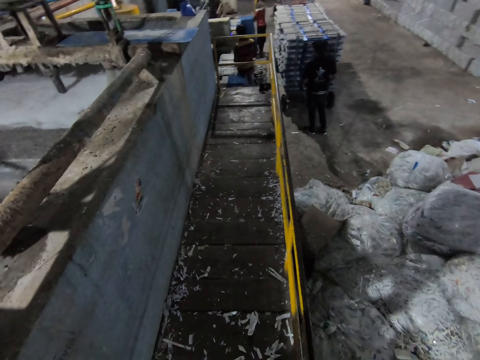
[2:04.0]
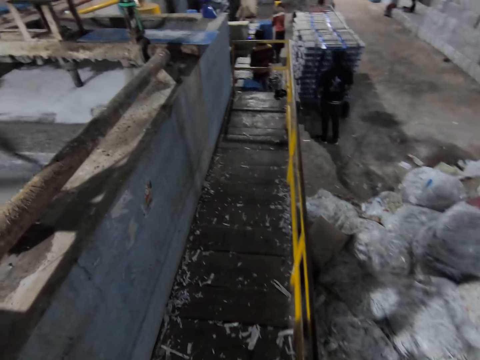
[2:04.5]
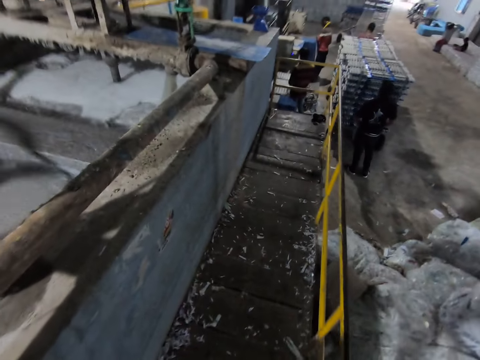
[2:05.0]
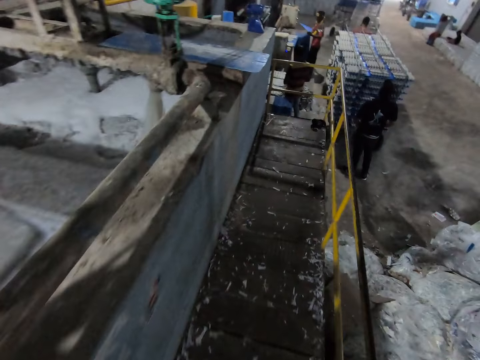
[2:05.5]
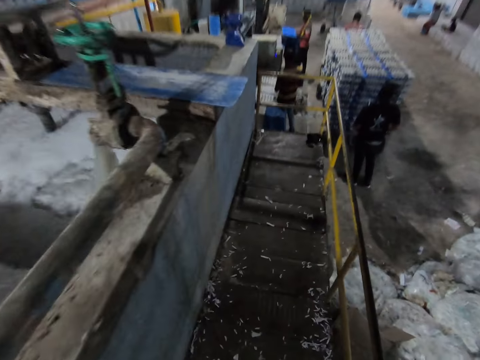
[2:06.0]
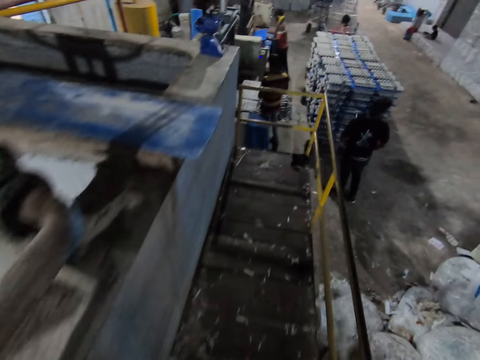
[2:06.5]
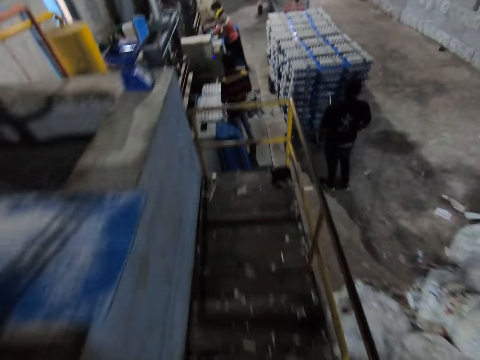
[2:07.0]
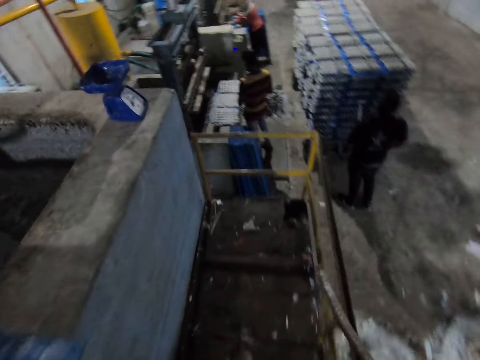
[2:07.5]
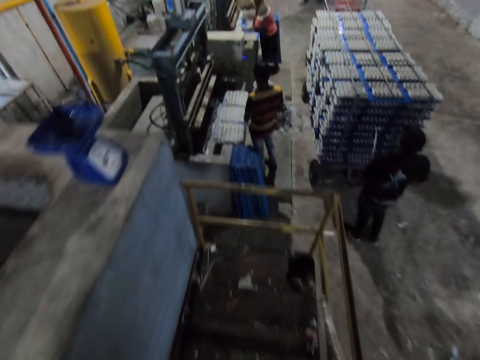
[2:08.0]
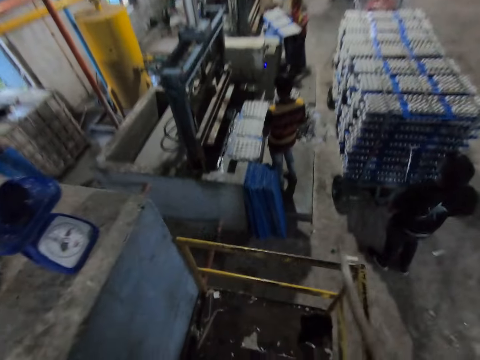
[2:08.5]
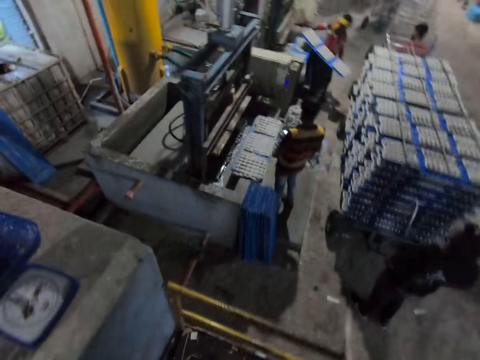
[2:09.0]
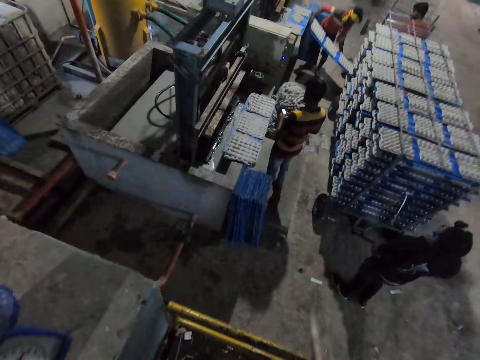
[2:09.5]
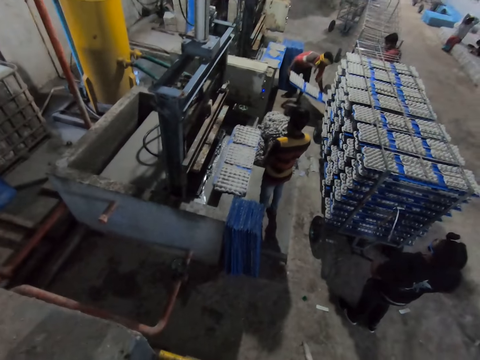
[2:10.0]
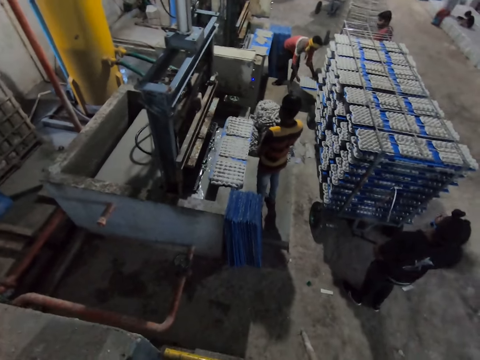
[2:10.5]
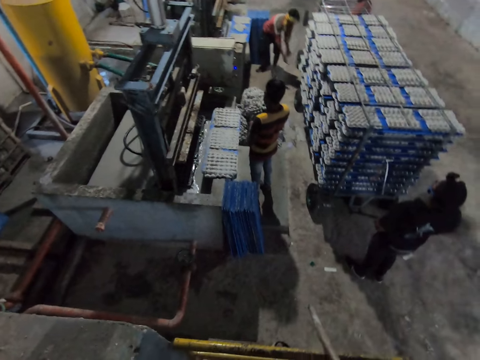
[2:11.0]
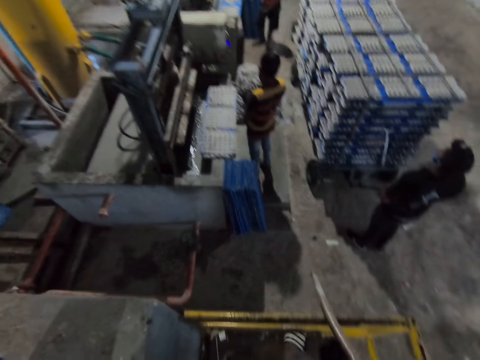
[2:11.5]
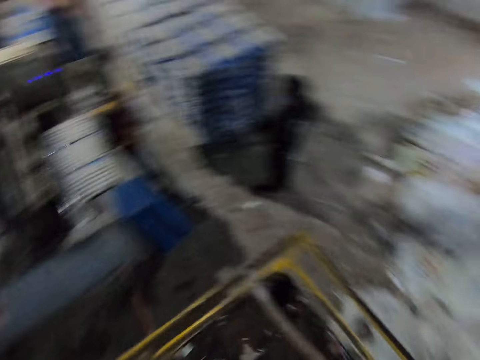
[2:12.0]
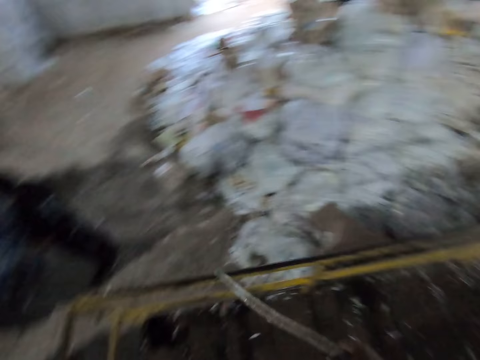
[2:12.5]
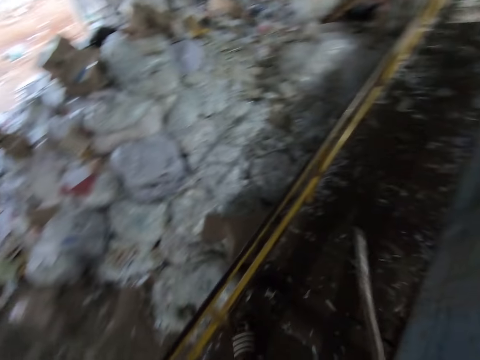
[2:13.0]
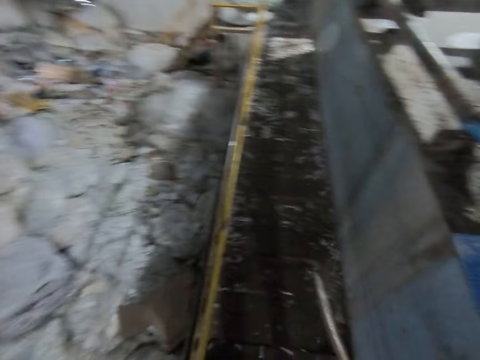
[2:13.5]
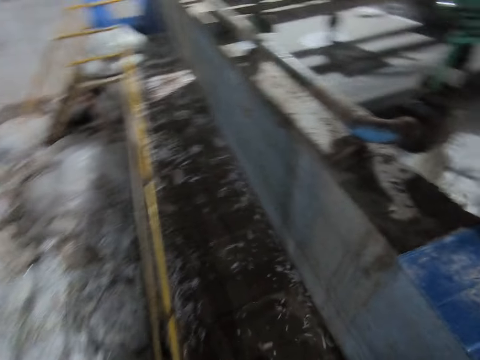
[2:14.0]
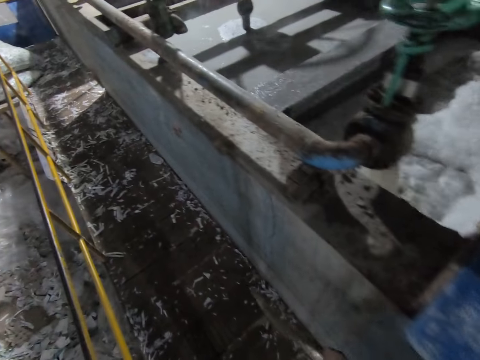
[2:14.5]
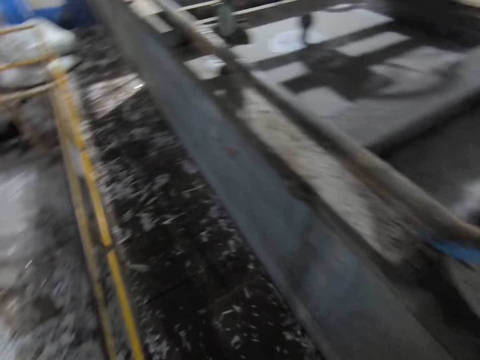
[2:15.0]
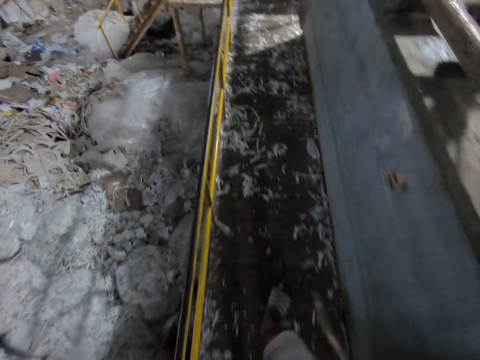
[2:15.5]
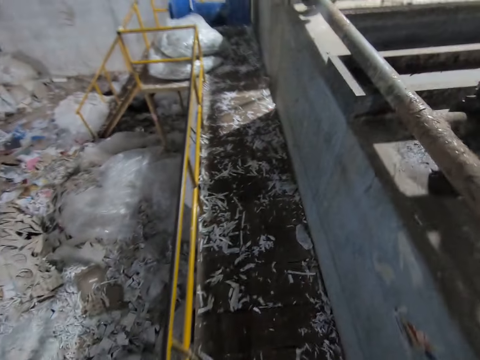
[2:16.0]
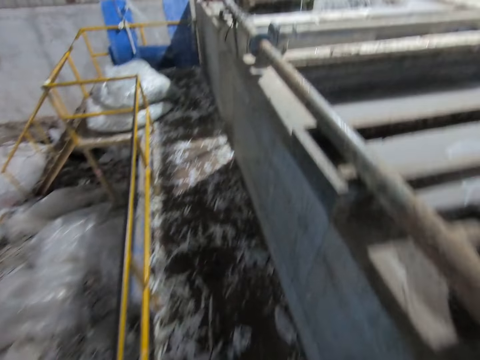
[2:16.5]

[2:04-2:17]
The camera wearer walks. They stop. They look around. They walk back.

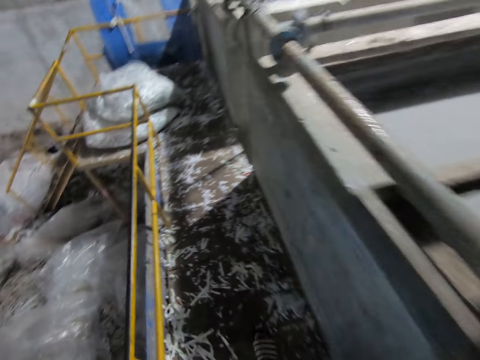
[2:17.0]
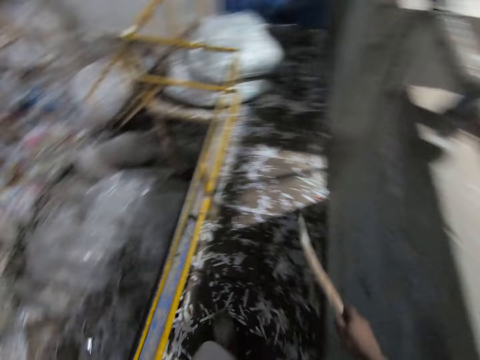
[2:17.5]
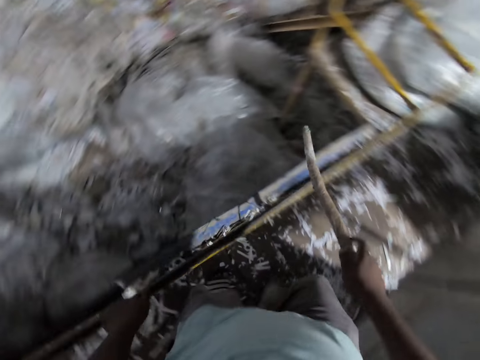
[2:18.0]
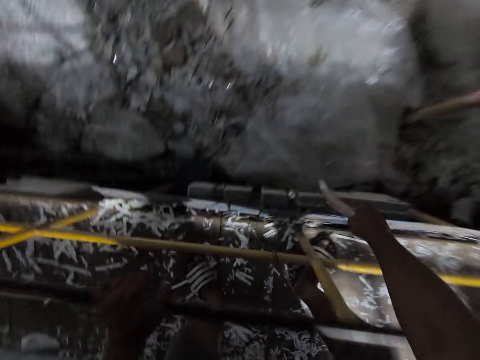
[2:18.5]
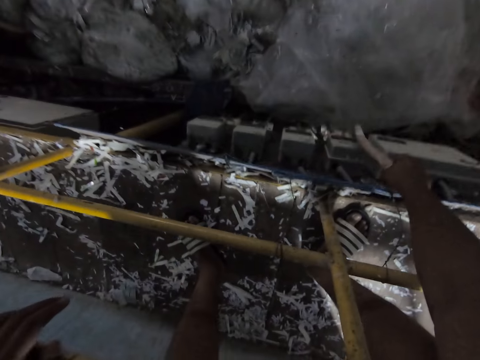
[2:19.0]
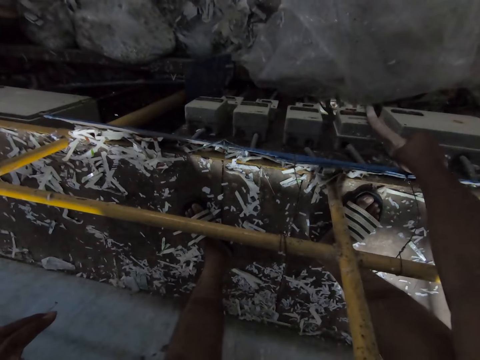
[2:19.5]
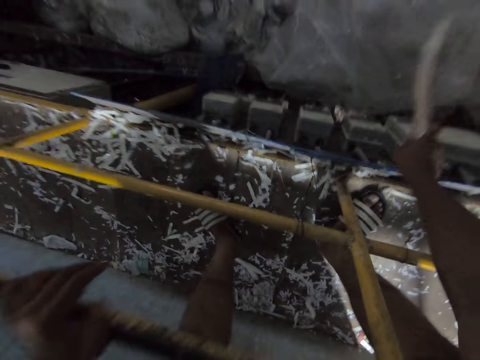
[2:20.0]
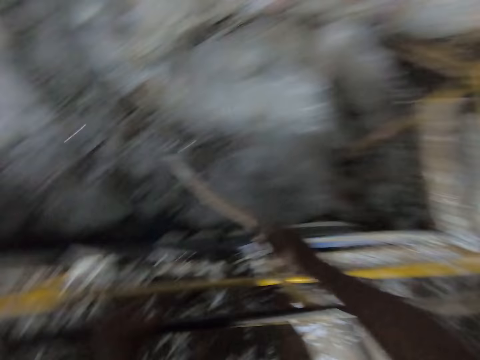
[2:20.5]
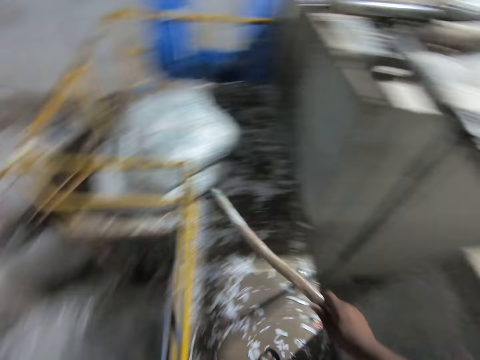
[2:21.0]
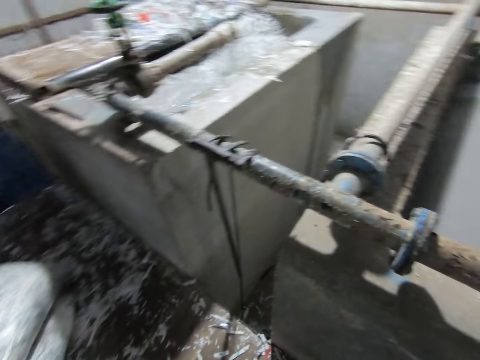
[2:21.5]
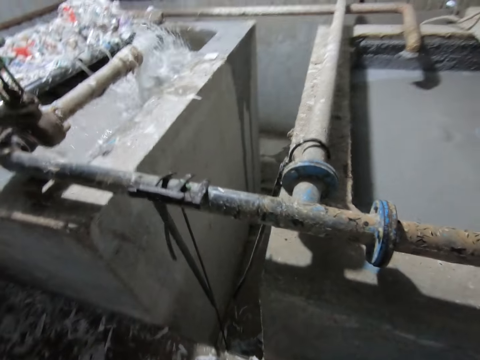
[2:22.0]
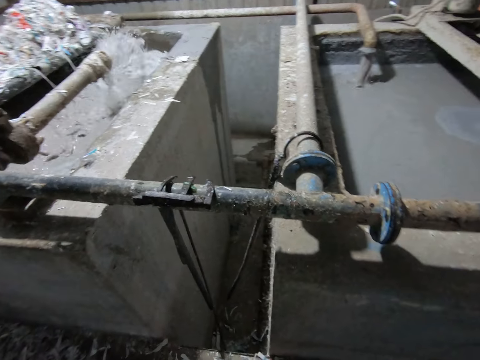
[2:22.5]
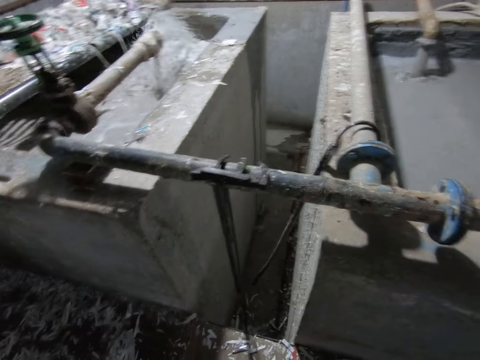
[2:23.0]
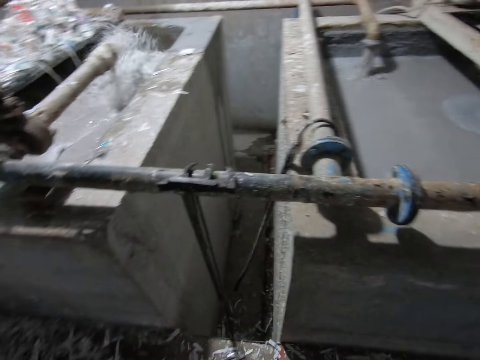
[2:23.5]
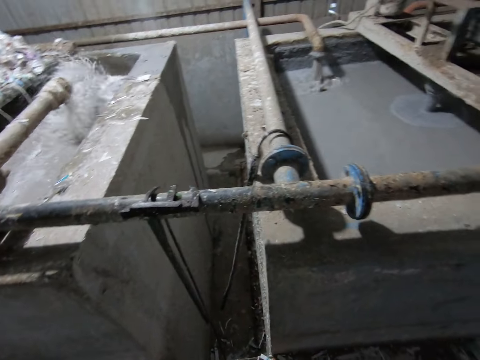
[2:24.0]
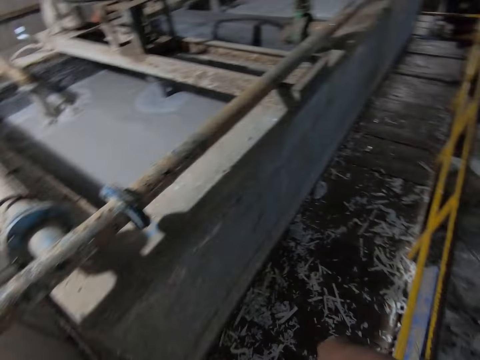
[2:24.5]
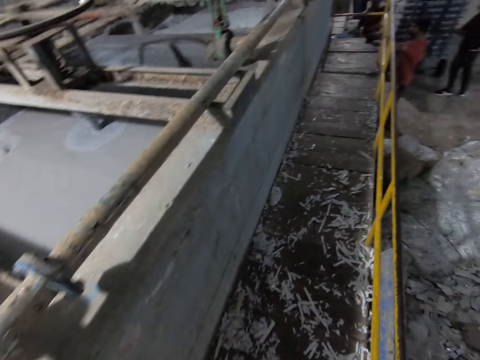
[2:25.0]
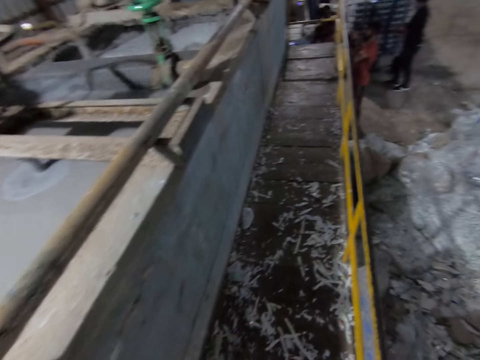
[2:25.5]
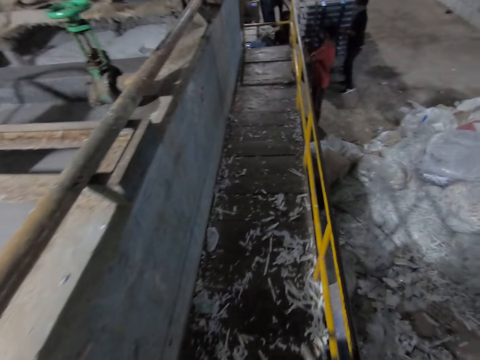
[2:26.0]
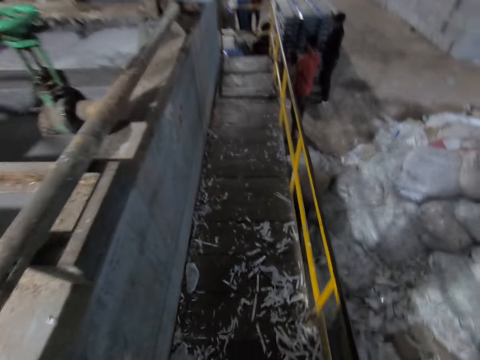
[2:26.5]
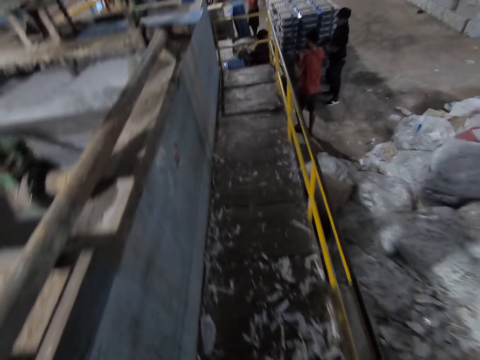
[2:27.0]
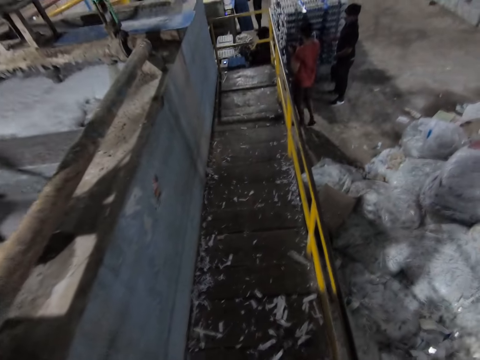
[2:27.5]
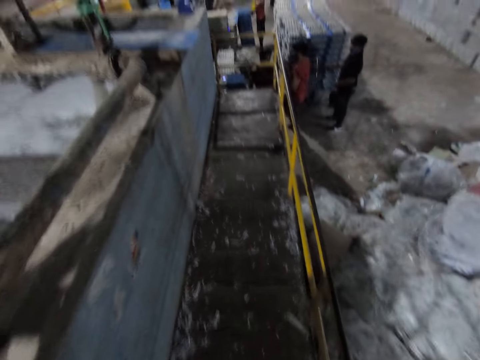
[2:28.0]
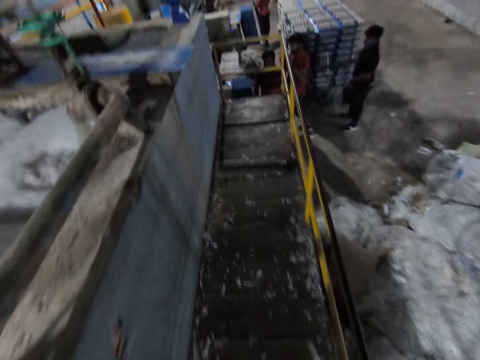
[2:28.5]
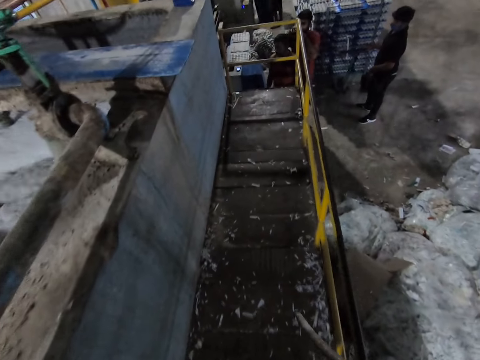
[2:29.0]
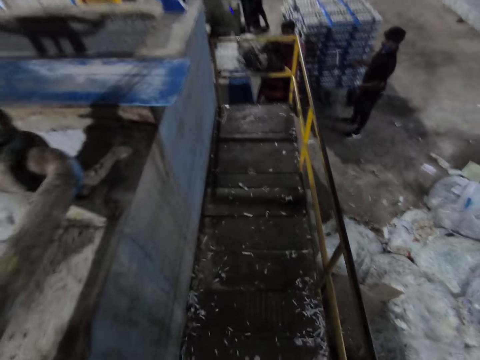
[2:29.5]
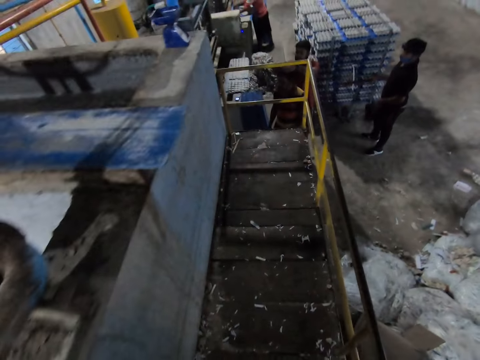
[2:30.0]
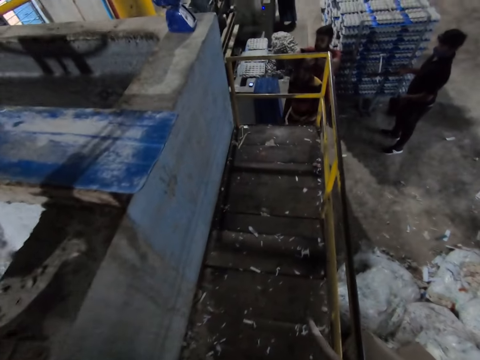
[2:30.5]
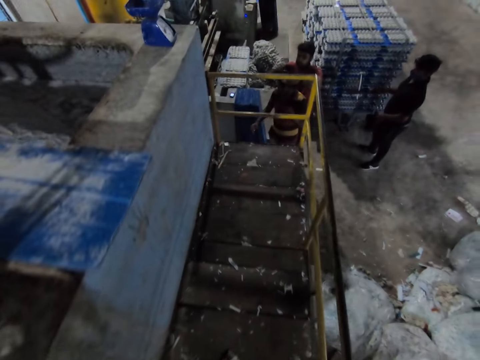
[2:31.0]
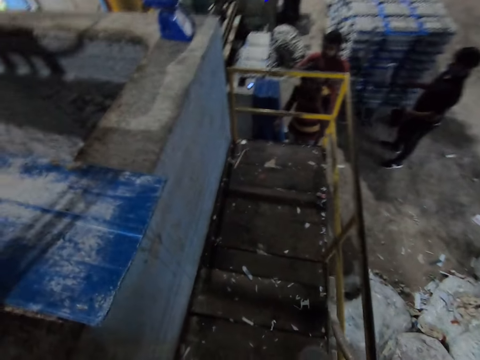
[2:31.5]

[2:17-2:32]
The camera wearer lowers the hand to the balcony. He presses the switch on the rail with the stick in his right hand. He lifts the hand. He turns and looks around. He walks around beside the pit side.
